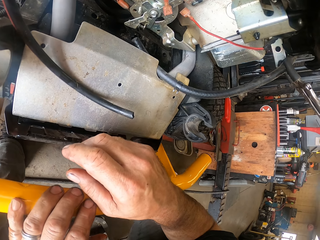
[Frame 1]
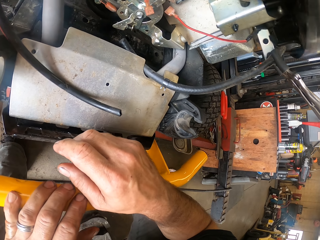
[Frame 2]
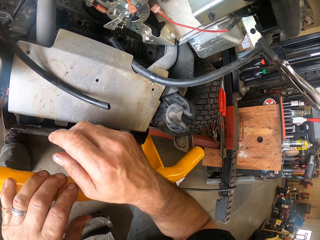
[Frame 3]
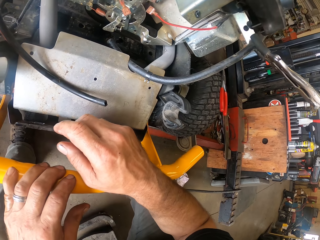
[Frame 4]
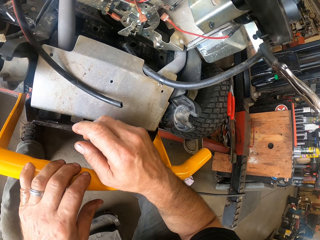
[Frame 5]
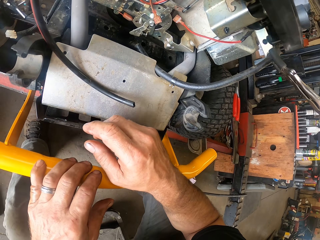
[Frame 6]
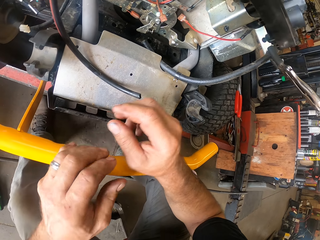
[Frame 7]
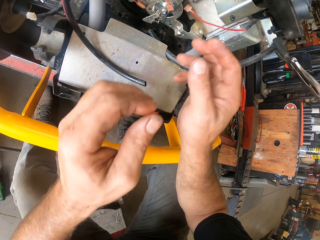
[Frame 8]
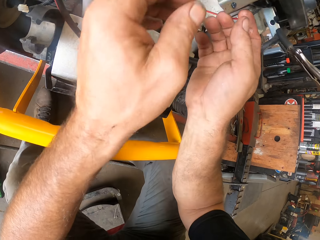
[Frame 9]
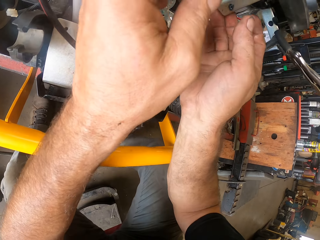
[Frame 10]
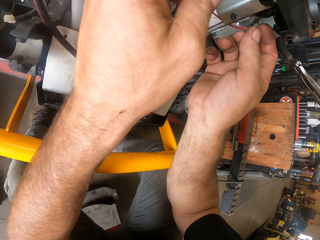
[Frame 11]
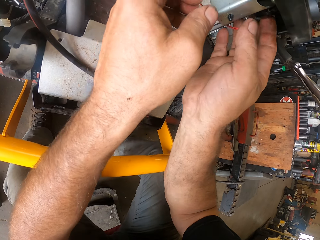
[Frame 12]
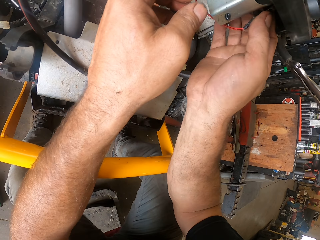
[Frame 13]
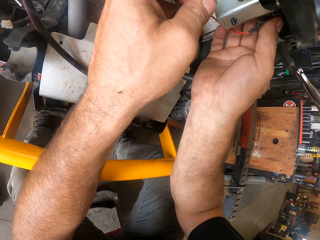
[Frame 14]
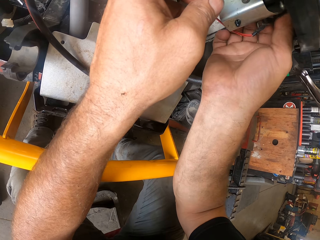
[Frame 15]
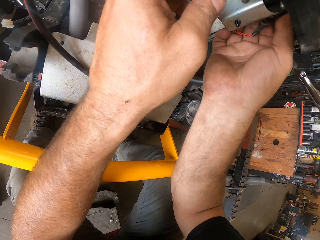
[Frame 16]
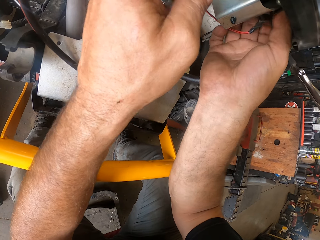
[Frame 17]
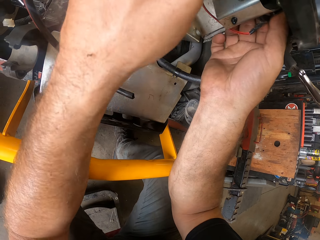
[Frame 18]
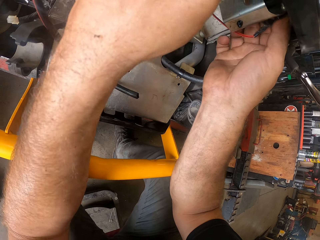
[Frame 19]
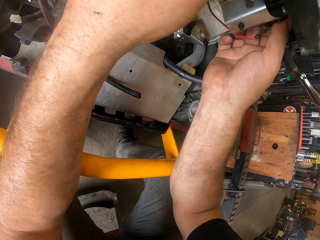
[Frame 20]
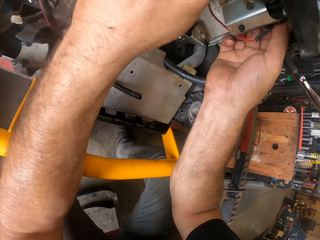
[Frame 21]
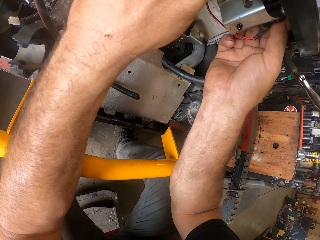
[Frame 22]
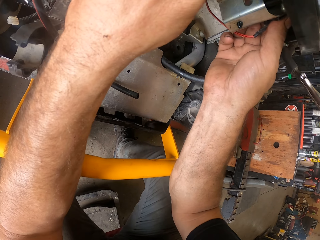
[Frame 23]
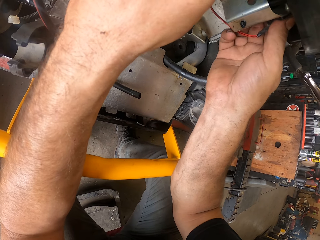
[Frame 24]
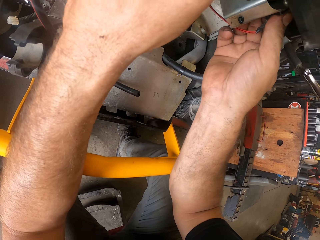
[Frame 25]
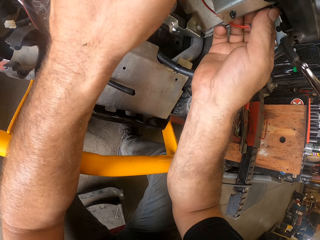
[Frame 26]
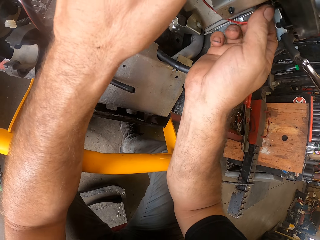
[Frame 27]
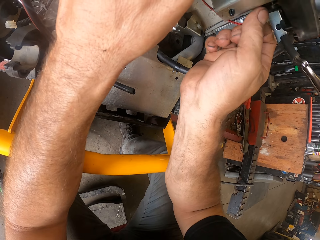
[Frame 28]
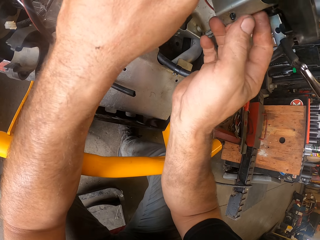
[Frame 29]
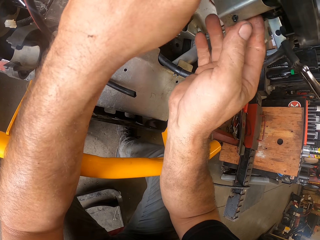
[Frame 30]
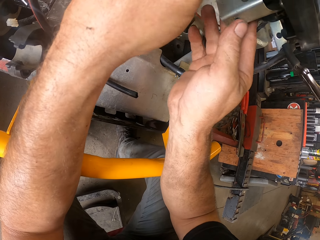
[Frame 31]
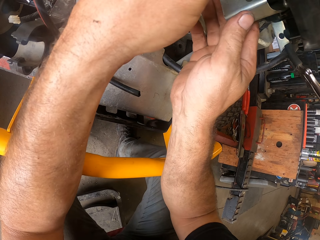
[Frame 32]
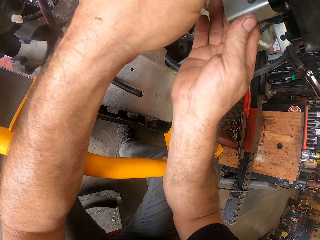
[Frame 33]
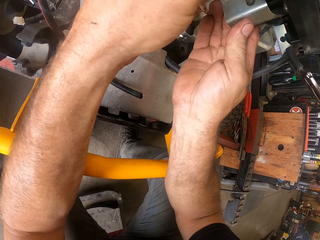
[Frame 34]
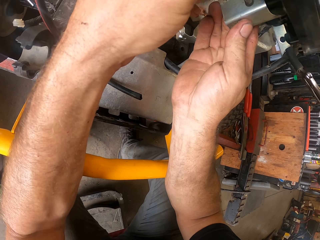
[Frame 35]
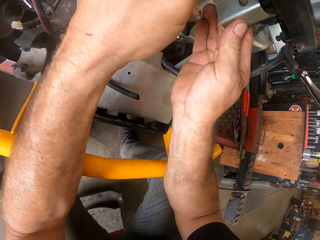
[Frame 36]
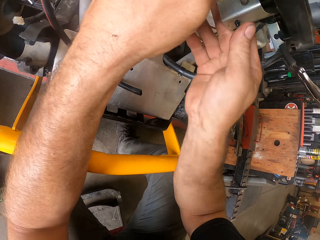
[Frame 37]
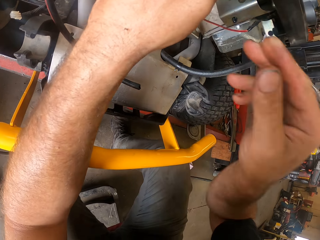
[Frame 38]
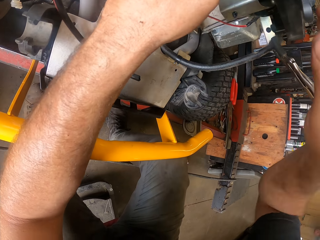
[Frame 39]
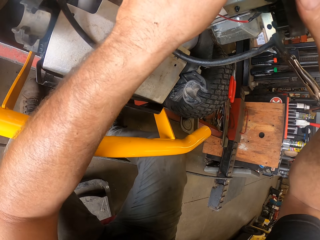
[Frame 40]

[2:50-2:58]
The camera wearer fixes the part of the riding mower into the riding mower with his hands.

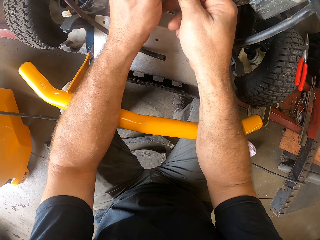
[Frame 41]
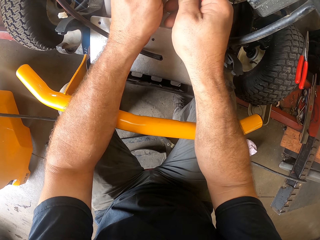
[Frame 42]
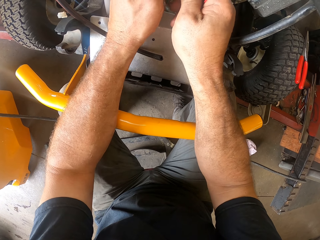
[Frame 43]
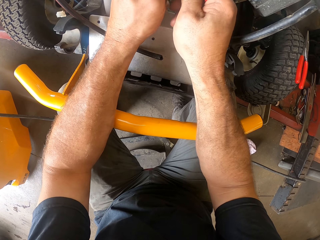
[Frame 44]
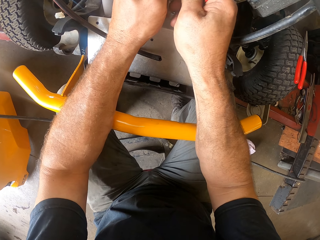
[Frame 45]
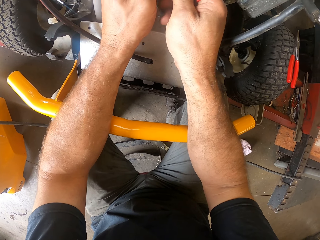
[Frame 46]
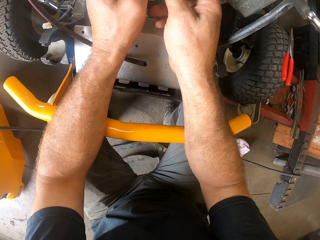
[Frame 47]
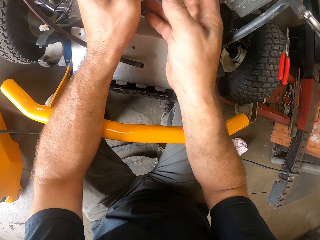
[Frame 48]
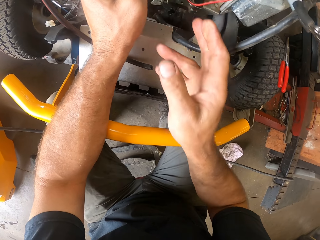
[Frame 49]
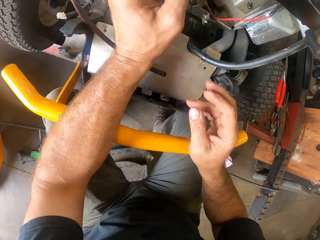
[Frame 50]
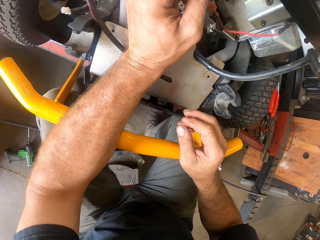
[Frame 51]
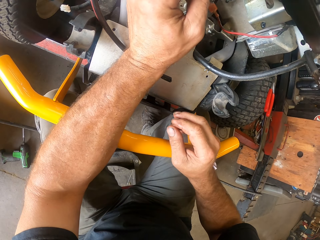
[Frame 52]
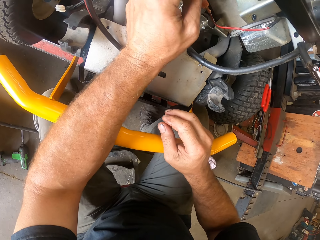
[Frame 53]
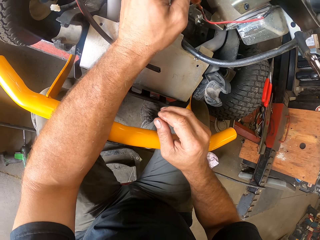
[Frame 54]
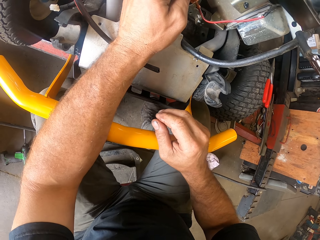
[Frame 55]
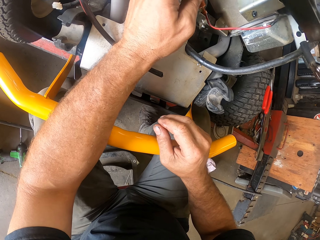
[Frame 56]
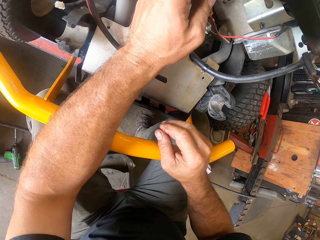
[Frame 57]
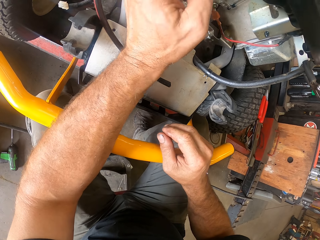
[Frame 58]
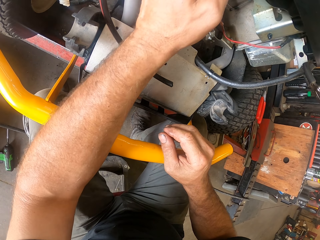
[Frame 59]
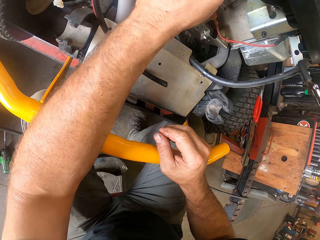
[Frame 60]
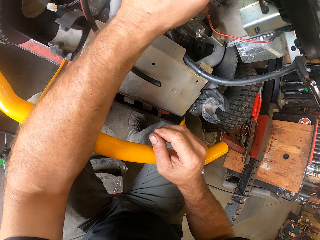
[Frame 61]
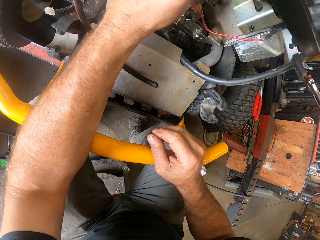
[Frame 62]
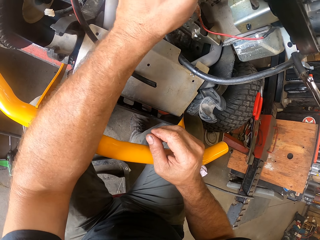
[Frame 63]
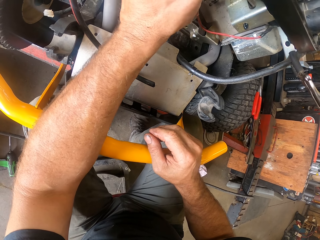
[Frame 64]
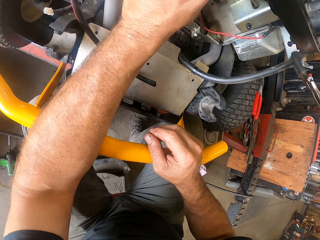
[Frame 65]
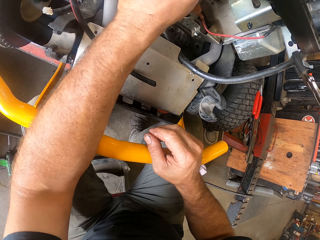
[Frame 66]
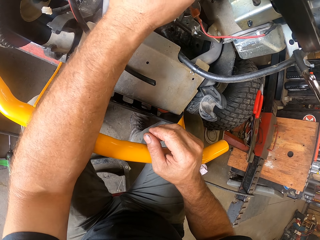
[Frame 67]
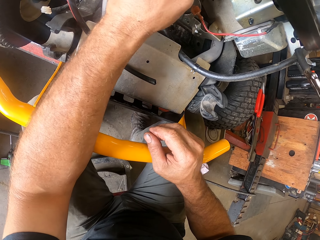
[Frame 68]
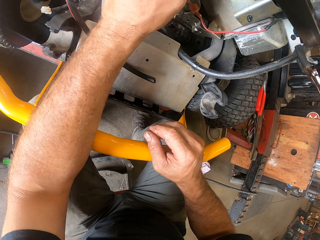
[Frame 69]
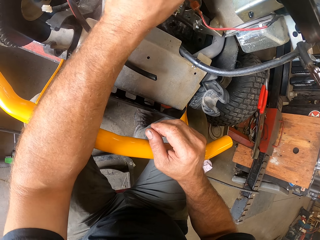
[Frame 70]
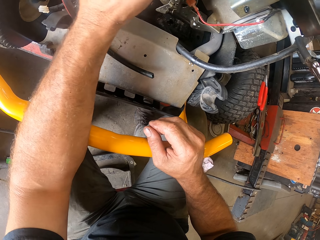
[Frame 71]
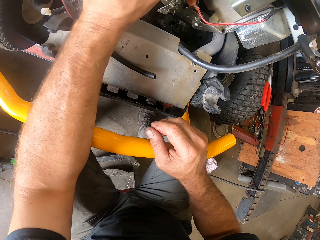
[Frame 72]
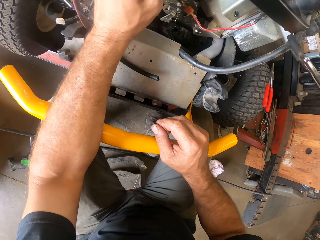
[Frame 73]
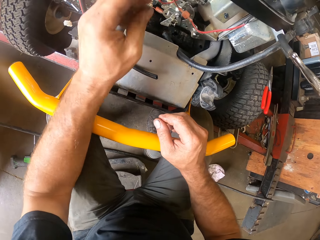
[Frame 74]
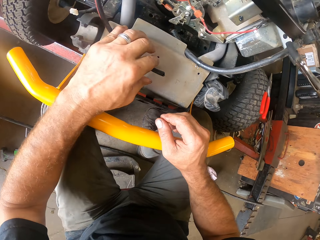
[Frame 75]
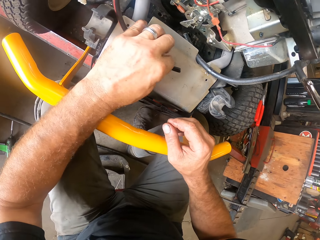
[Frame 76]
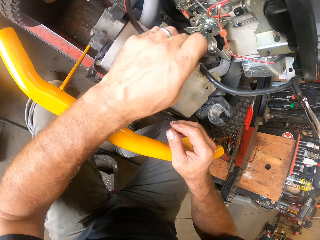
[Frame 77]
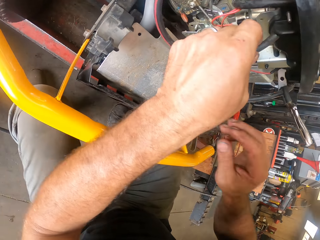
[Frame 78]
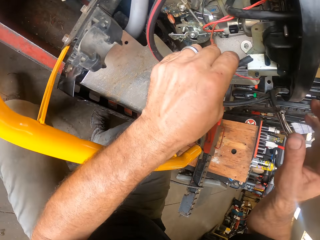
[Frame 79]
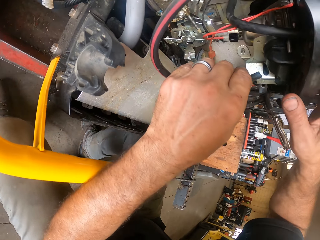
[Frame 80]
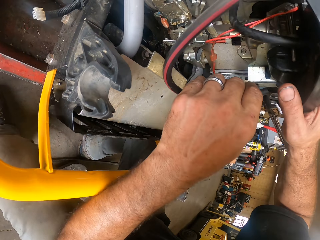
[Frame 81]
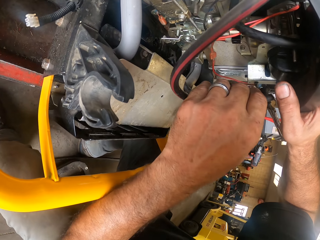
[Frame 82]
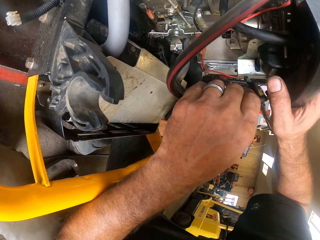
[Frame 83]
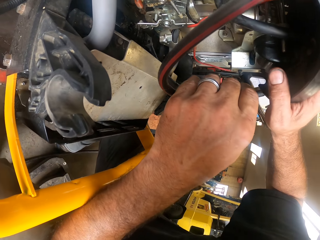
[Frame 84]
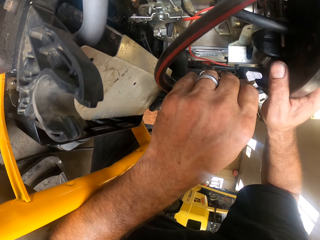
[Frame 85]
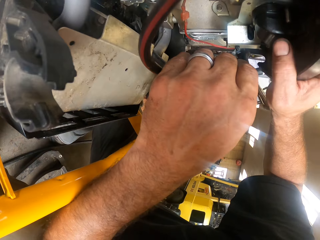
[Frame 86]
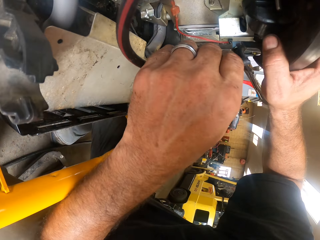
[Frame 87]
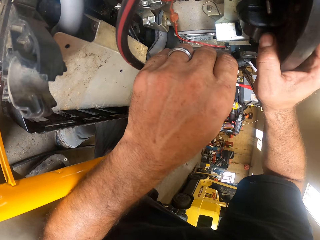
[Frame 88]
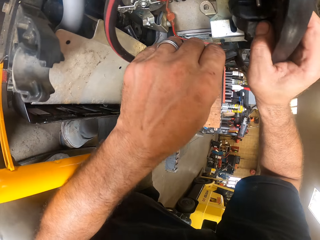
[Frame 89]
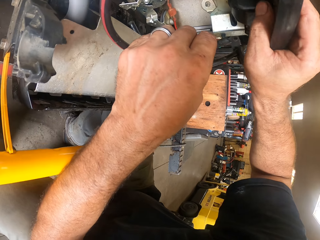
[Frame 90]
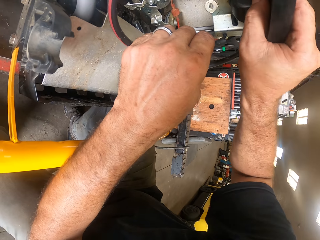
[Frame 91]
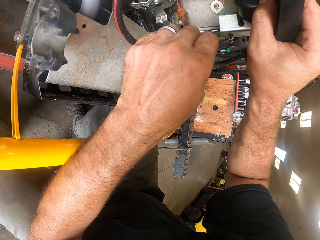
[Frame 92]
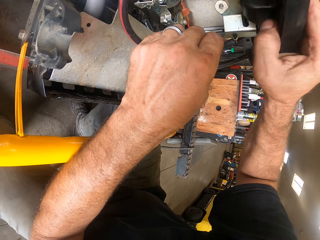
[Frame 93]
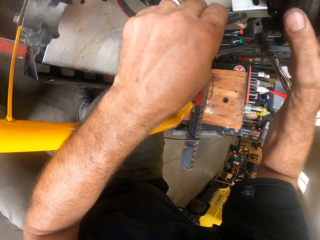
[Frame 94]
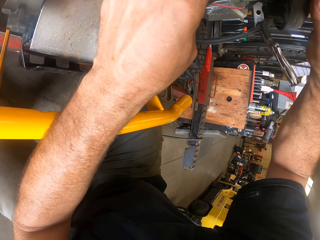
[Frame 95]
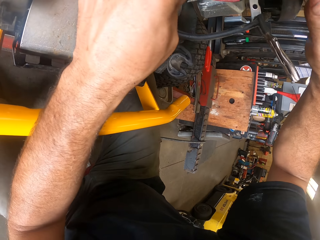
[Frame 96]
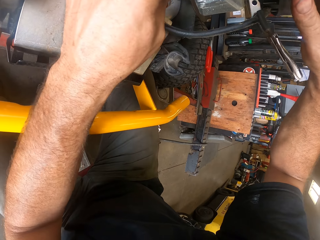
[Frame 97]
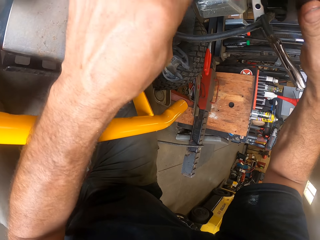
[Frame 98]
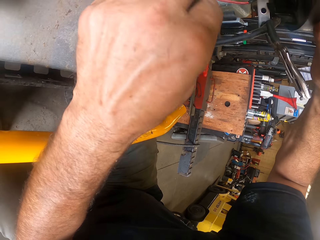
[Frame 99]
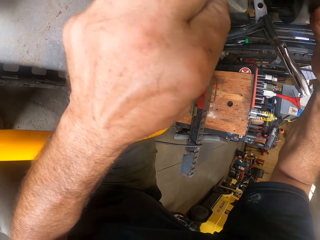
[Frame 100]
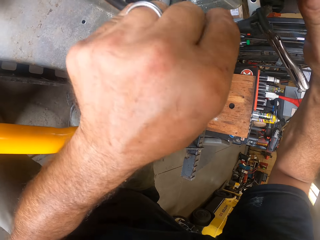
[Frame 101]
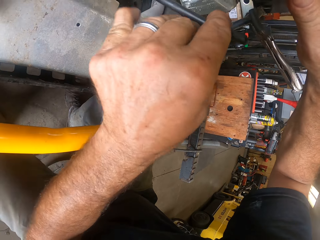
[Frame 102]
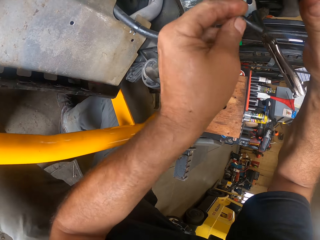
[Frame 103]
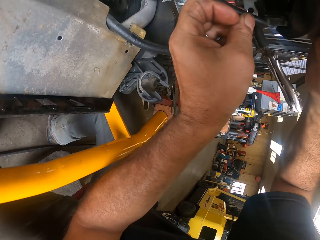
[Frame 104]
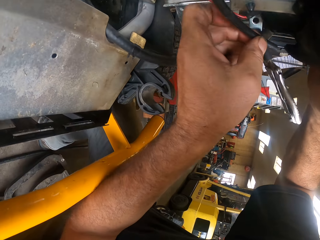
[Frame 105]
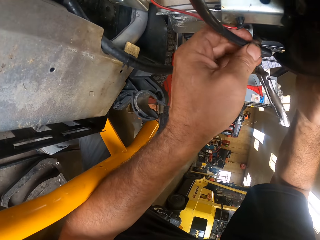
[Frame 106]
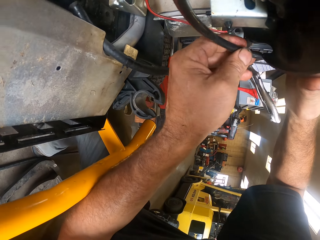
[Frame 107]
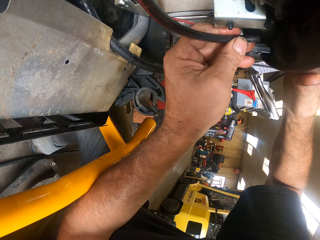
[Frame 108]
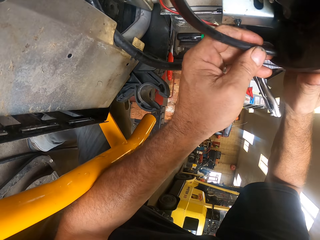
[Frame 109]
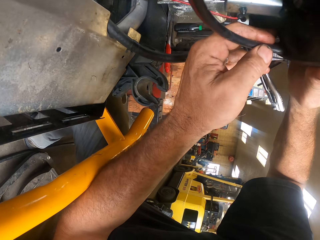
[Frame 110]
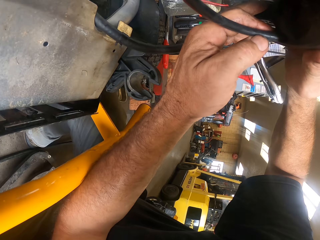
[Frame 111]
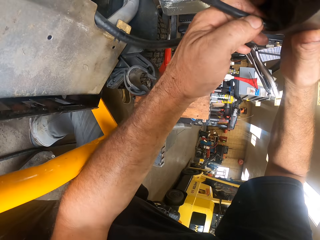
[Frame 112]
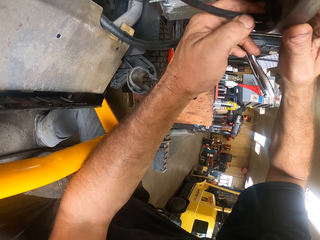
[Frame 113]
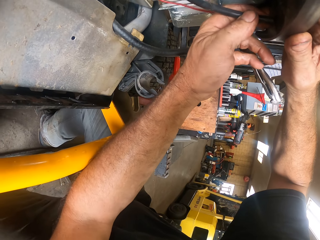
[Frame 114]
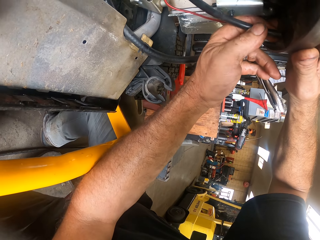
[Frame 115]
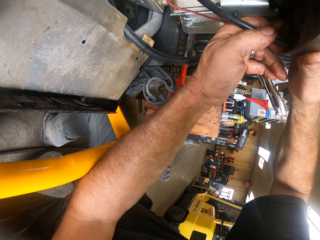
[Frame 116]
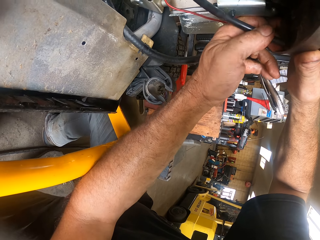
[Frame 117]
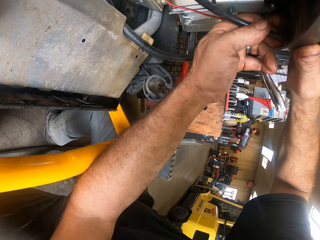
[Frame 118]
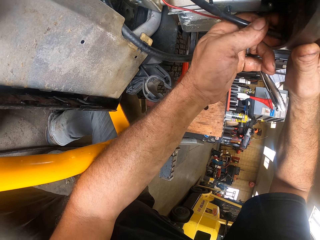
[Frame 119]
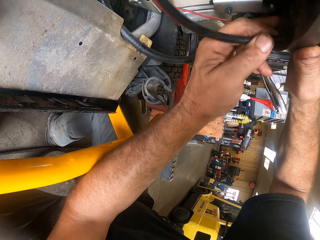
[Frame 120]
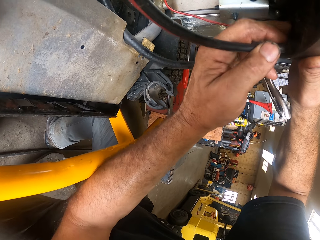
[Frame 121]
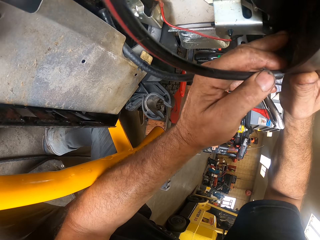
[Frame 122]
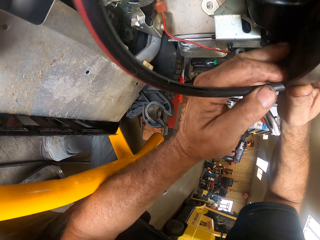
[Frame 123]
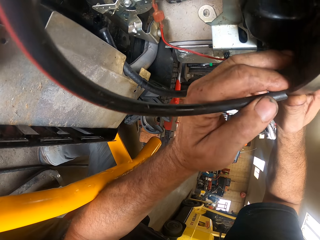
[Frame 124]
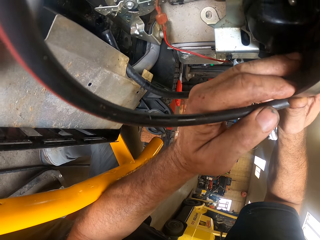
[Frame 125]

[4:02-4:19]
The camera wearer touches the spare. He picks up the hose of the riding mower with his left hand. He holds a pipe. He touches the part of the riding mower with his right hand. He fixes the hose in his left hand into the part of the riding mower.
